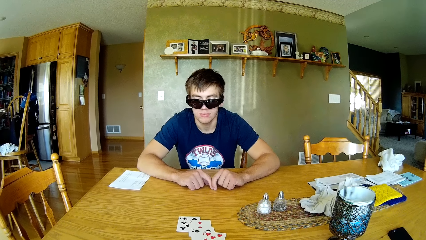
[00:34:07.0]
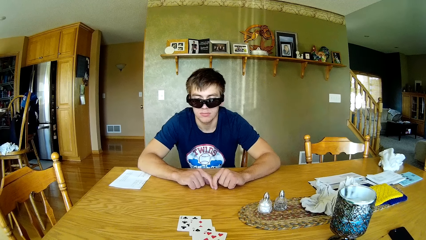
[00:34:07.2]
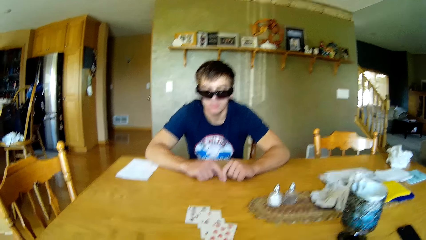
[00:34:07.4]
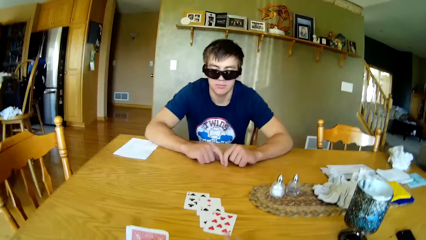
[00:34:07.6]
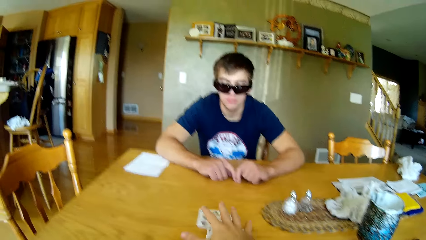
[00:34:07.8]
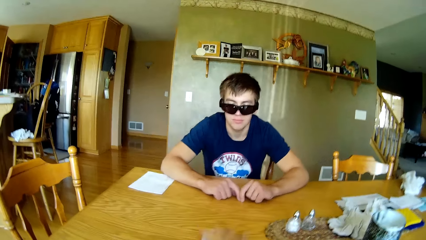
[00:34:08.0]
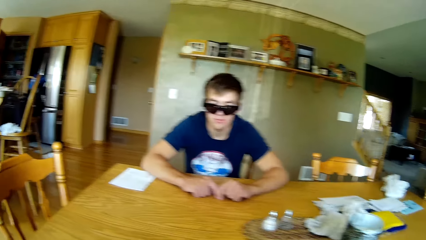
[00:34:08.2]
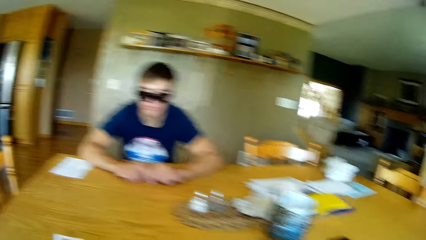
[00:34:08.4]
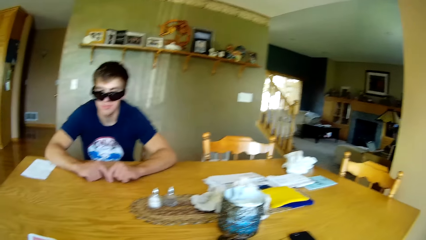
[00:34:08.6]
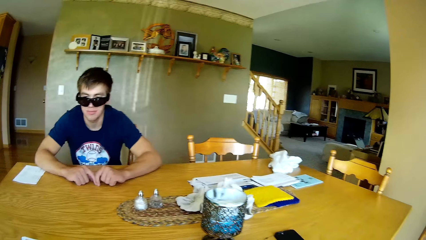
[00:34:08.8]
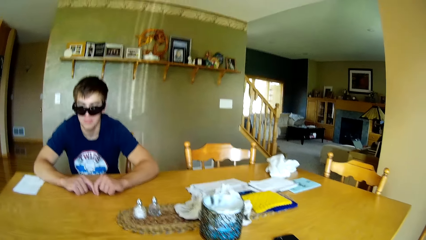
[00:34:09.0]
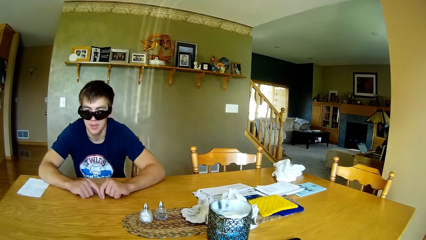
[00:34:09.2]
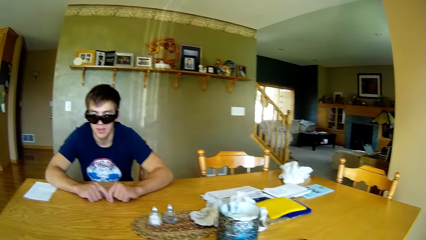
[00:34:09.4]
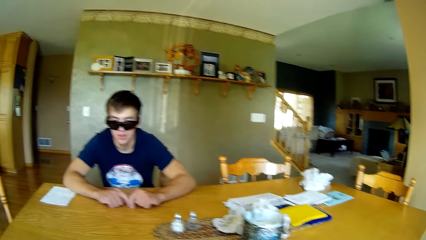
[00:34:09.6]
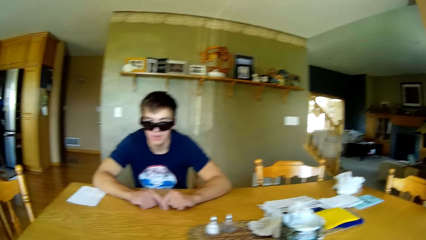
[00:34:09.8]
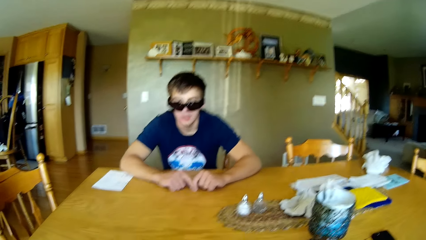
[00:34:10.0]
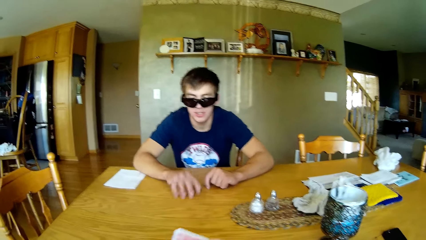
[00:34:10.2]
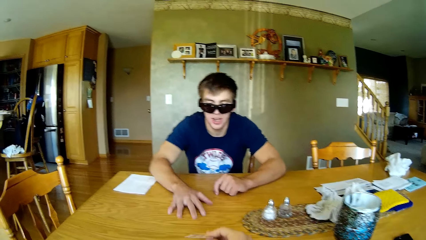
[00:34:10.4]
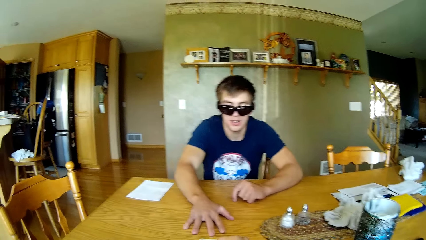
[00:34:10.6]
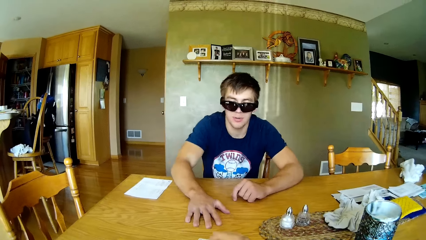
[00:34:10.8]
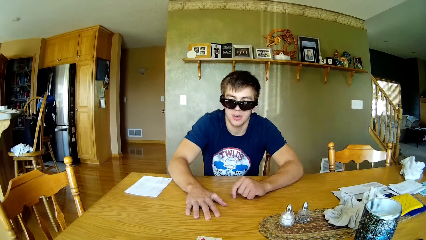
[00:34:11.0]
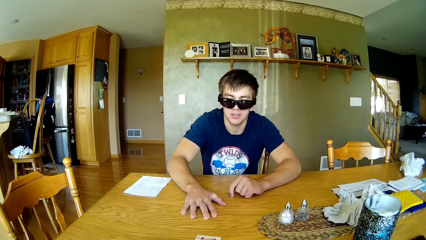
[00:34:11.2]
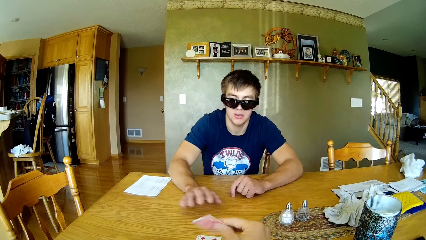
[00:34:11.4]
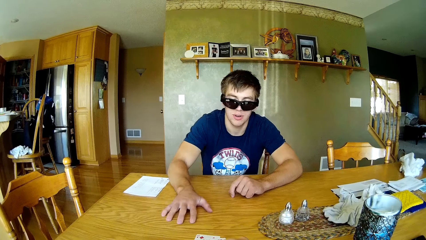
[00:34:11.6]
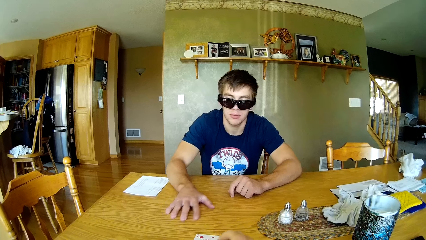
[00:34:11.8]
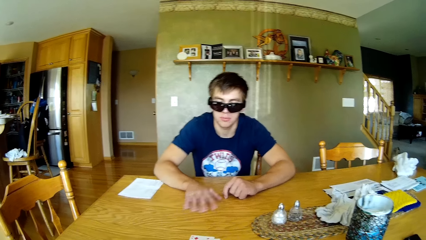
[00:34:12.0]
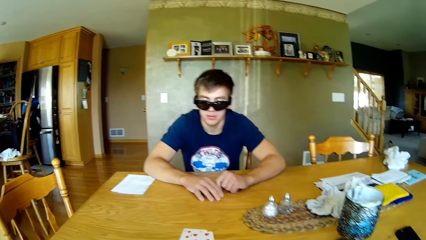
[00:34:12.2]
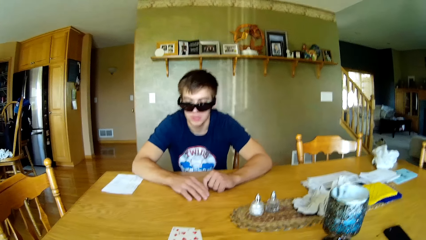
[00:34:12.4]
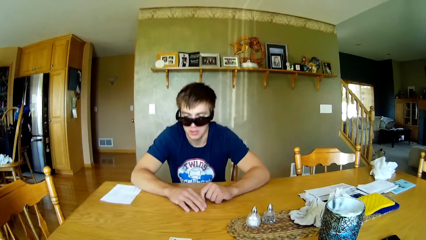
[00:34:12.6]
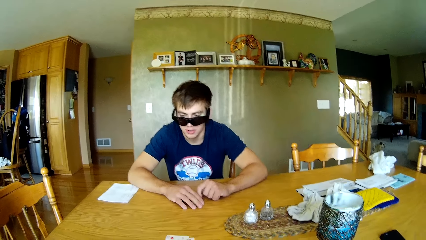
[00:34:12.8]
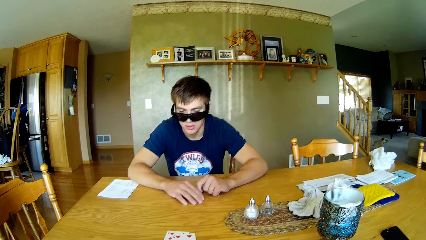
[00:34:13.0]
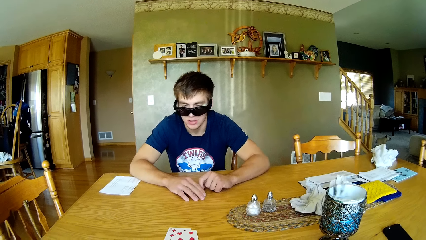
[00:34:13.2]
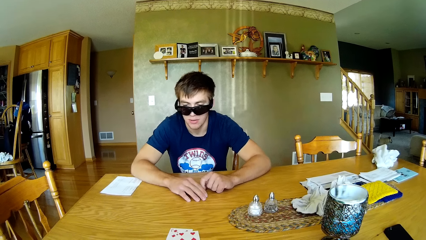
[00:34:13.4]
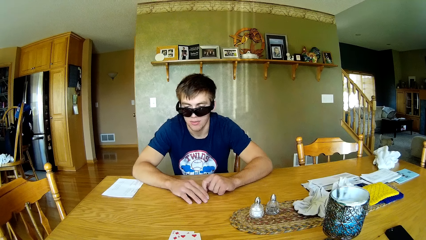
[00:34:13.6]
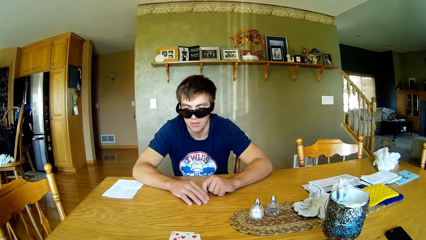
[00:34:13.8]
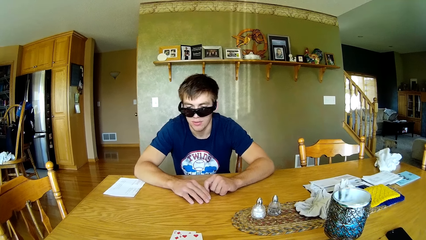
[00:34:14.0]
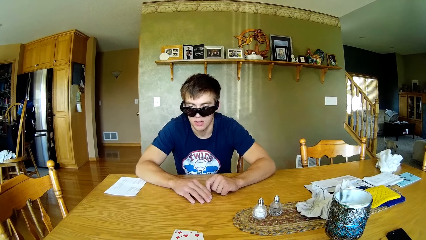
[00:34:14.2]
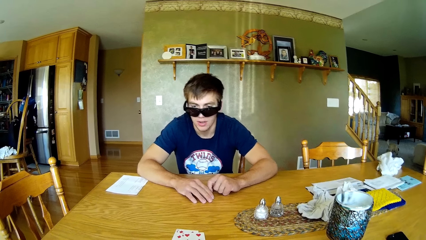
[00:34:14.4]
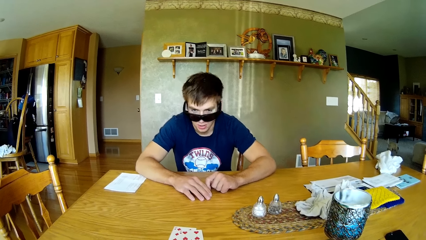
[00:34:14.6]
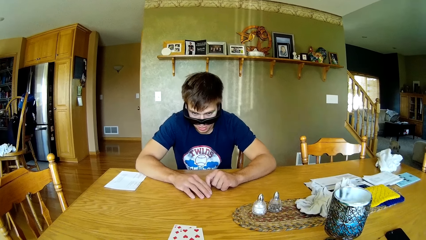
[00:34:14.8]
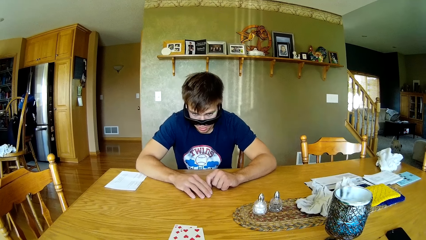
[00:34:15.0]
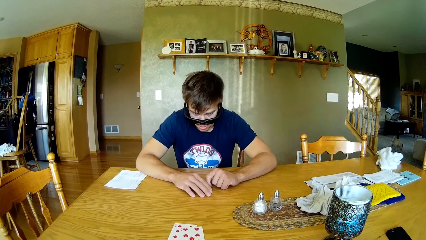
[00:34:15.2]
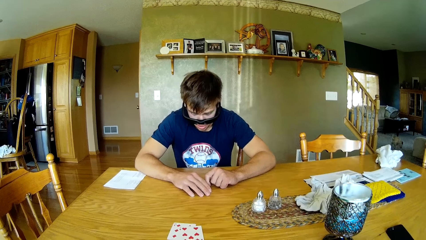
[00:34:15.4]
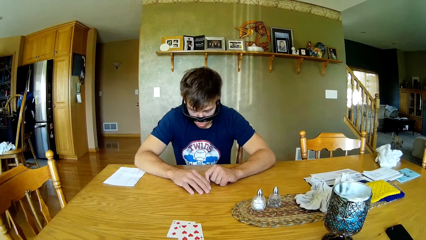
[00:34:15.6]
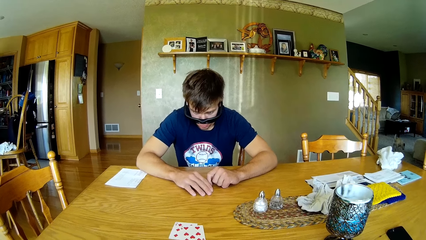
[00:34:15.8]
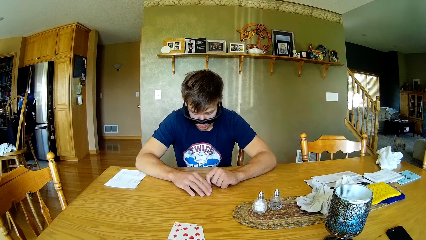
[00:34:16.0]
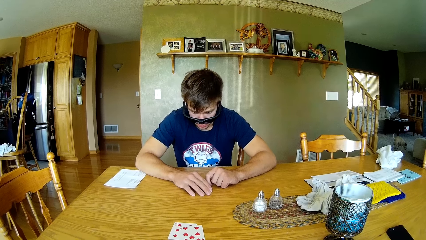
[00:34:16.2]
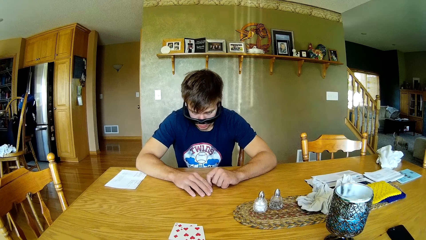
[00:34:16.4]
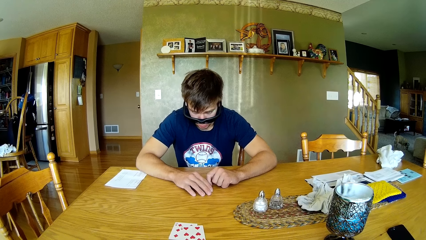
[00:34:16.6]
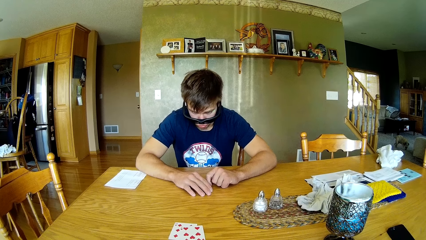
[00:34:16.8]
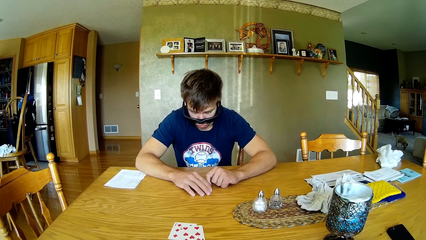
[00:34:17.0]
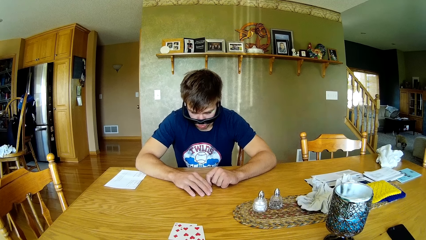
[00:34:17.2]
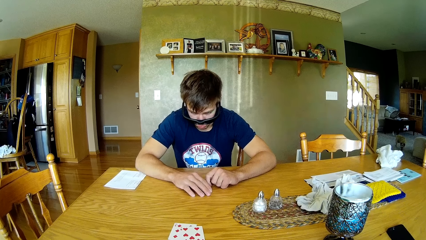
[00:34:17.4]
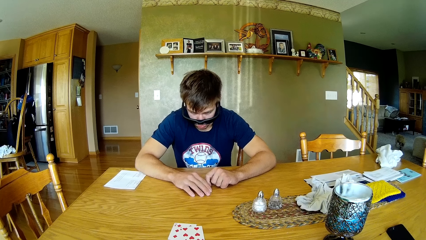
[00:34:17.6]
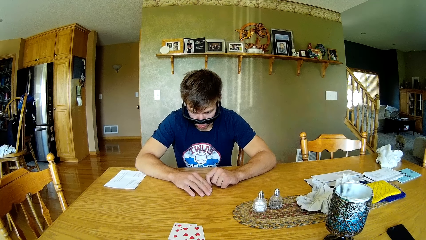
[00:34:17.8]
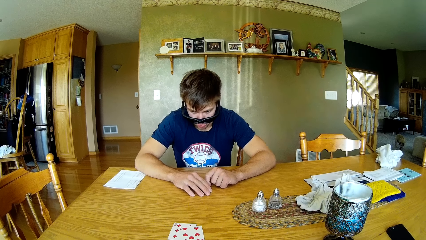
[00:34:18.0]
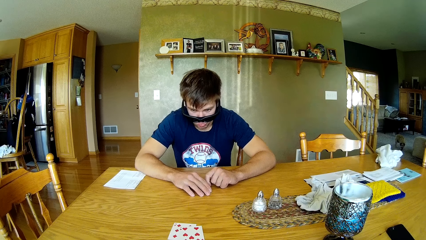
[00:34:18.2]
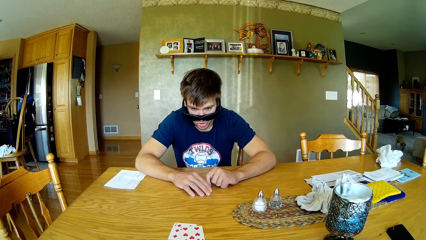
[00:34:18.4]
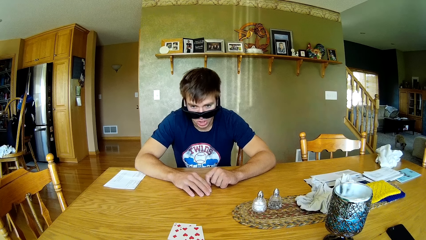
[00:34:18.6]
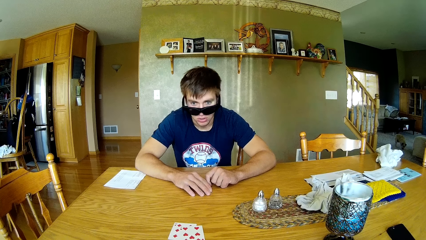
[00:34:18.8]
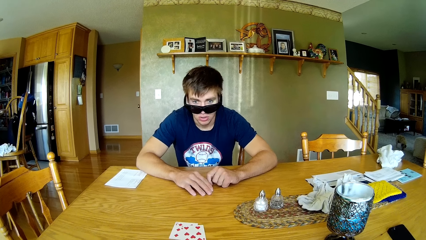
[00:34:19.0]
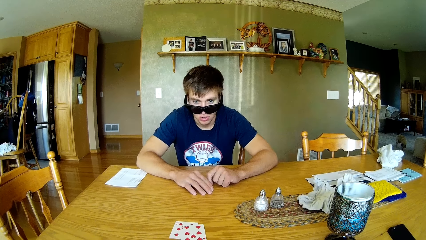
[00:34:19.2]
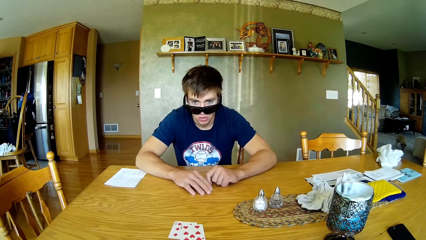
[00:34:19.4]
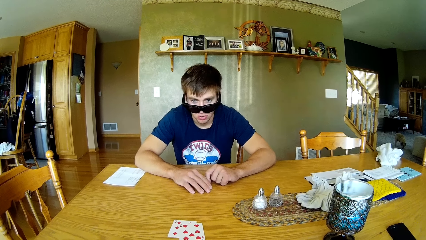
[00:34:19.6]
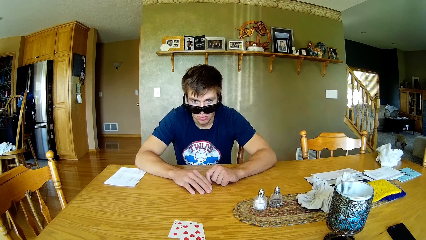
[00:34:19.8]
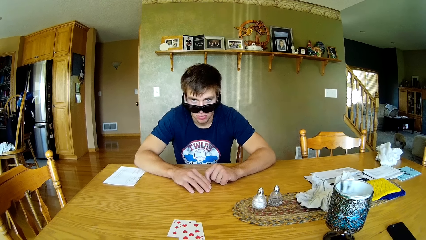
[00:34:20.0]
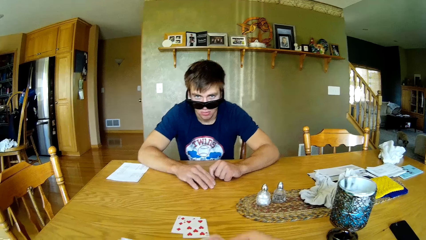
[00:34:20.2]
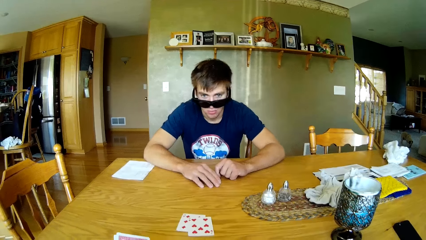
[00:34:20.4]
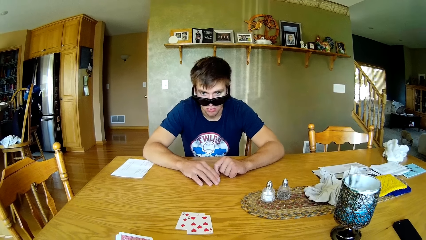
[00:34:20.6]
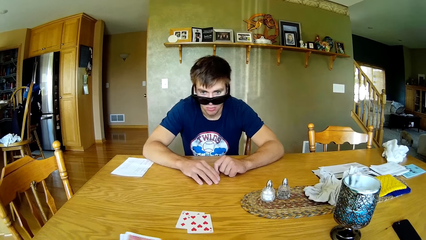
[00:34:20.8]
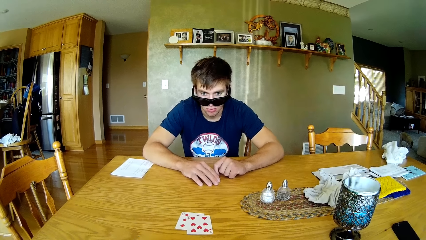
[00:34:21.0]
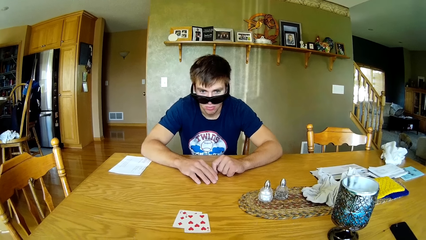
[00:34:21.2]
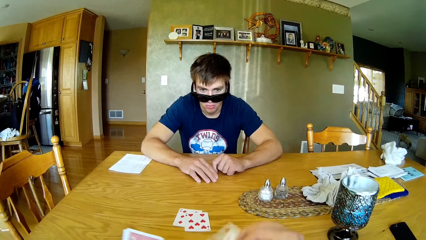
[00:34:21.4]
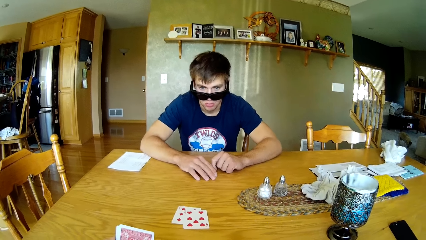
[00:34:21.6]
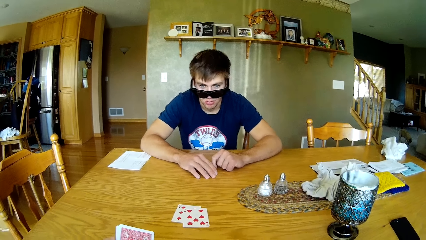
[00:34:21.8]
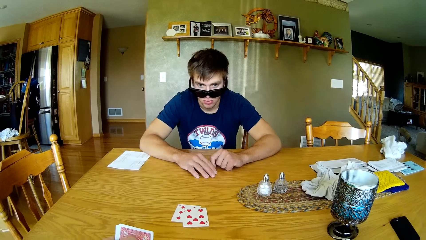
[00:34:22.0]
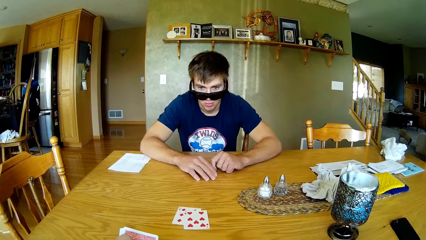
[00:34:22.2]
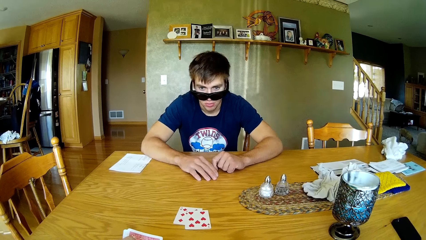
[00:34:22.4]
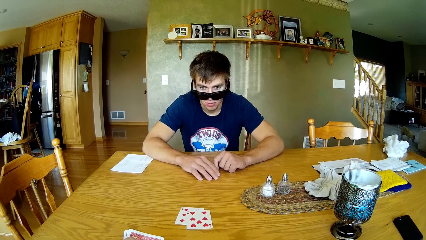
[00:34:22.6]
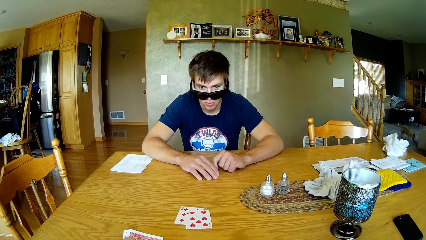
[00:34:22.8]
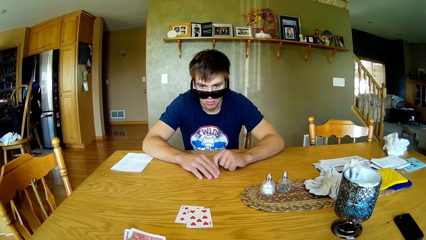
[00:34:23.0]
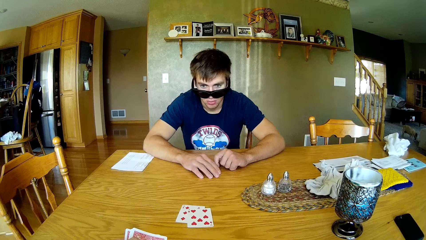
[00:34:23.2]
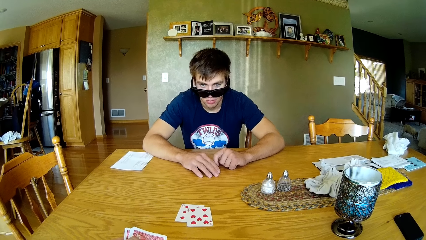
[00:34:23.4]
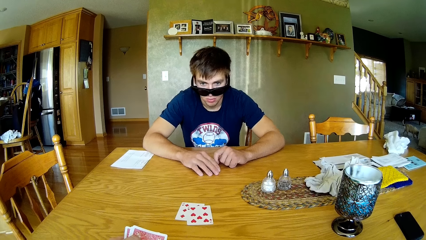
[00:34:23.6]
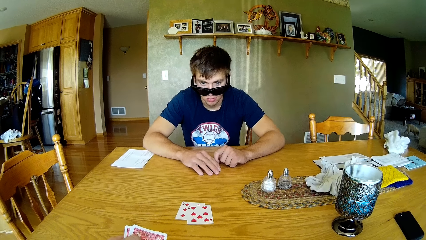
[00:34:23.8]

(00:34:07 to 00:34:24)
The camera wearer puts the cards on the table. They pick the cards on the table. They dialogue with a person and share cards to the person. They put the cards on the table. They look around the table. They dialogue with the person. They put the cards on the table.
